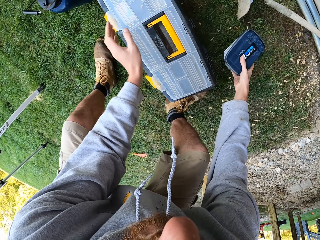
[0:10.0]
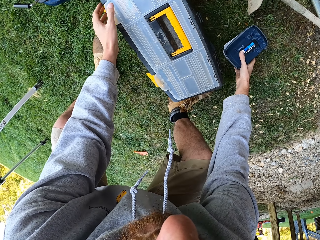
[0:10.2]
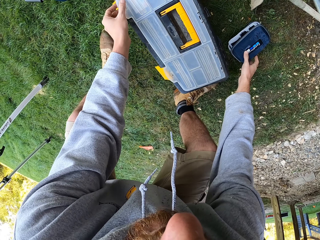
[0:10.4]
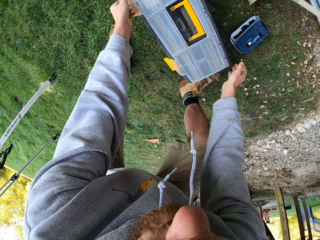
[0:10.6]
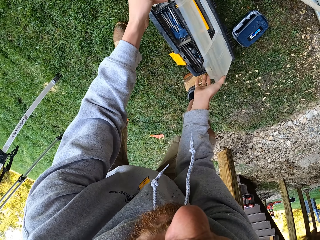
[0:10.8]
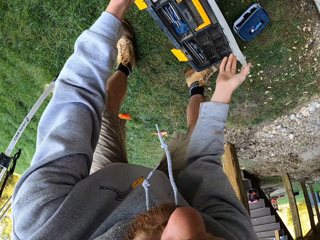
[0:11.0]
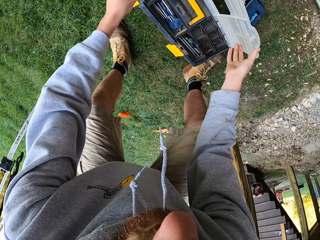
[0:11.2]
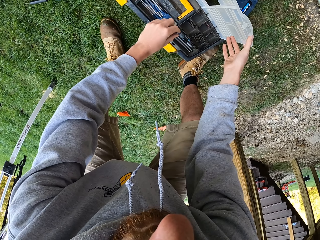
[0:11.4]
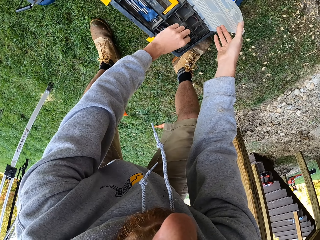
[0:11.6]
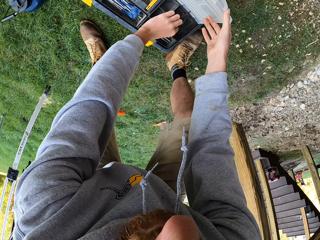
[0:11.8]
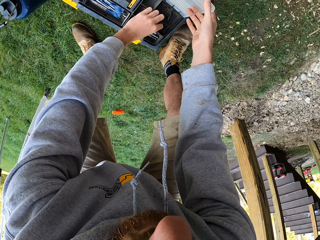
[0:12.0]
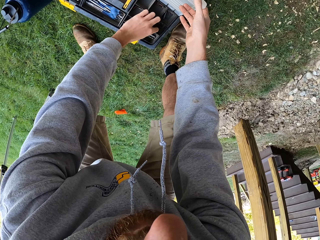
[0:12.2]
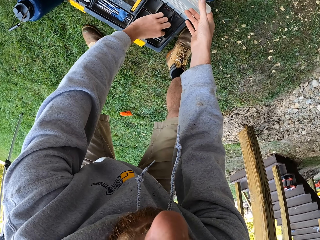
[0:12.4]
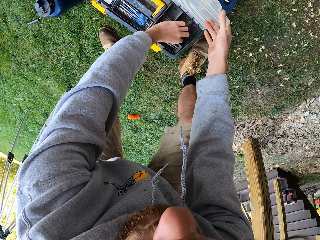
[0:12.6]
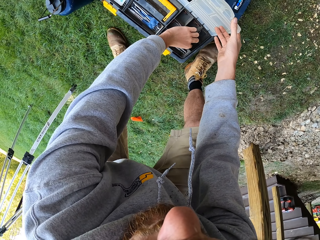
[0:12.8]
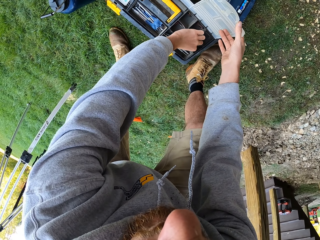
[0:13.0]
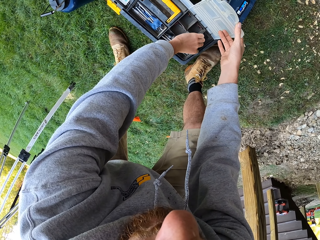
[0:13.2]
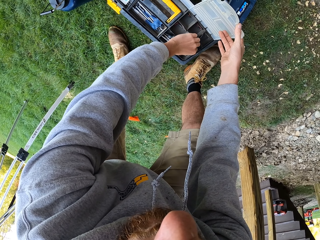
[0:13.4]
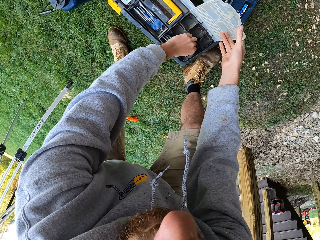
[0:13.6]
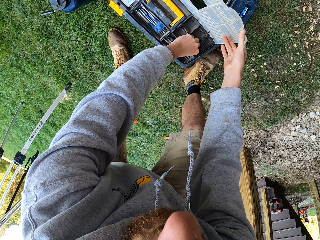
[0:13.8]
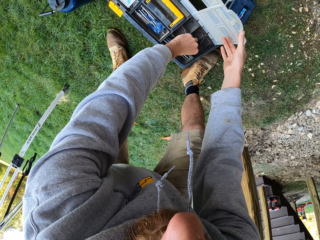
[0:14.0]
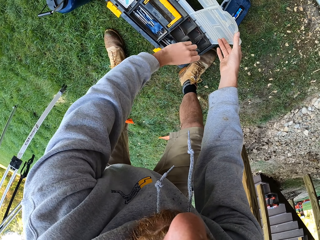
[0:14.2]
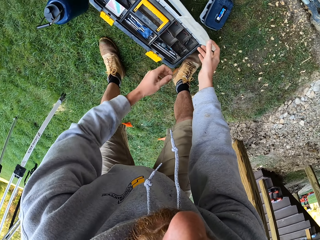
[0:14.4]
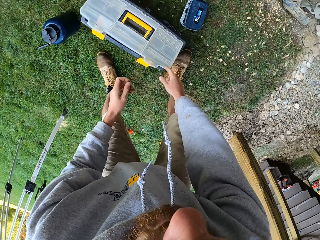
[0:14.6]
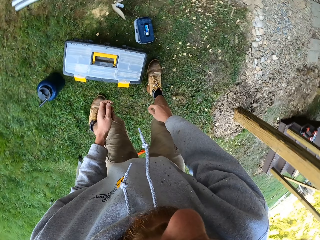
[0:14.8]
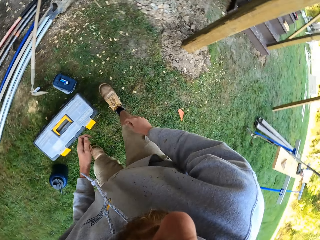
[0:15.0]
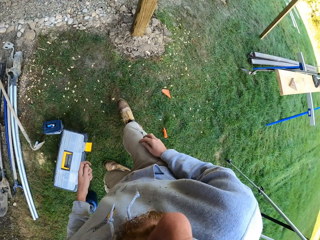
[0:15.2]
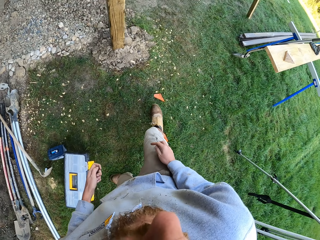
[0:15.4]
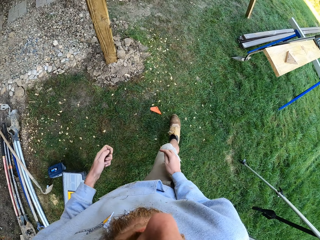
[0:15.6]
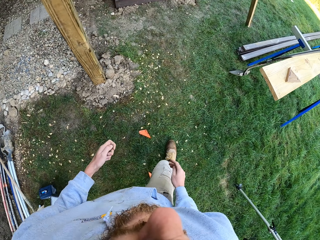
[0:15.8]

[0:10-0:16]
The camera wearer opens the tool box. They pick a drill bit and close the tool box.

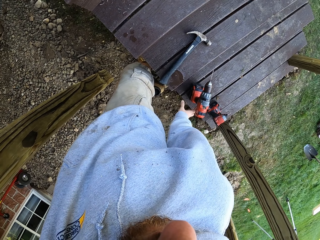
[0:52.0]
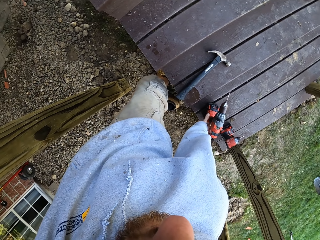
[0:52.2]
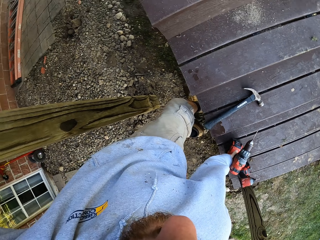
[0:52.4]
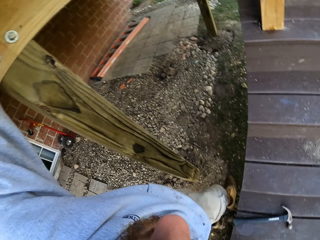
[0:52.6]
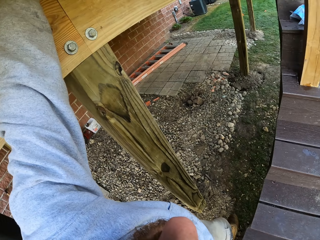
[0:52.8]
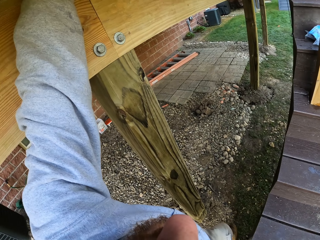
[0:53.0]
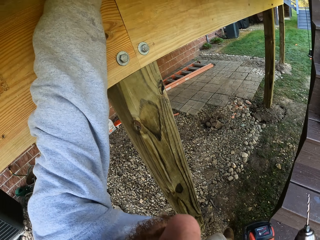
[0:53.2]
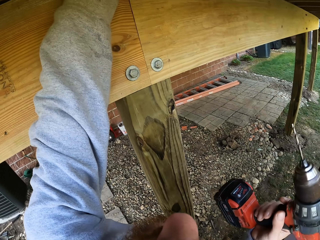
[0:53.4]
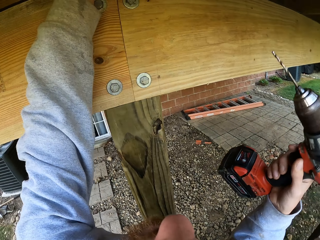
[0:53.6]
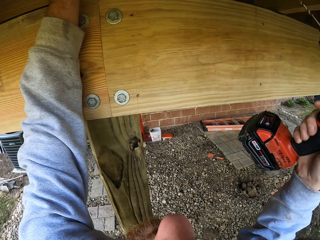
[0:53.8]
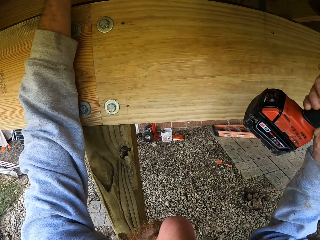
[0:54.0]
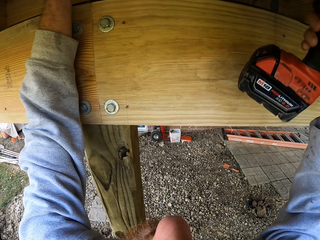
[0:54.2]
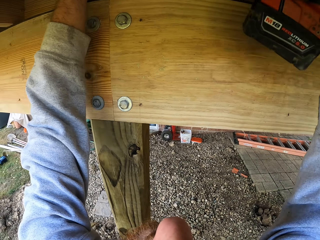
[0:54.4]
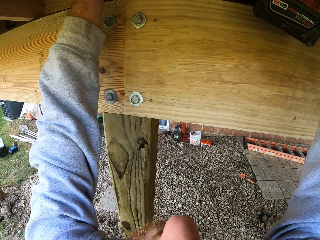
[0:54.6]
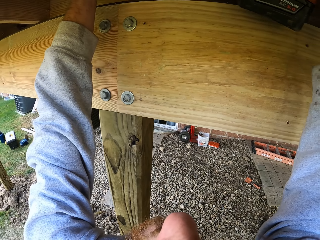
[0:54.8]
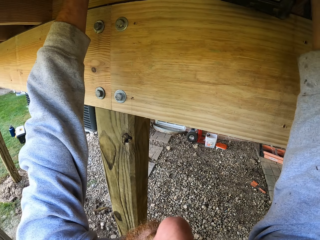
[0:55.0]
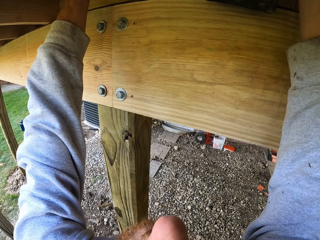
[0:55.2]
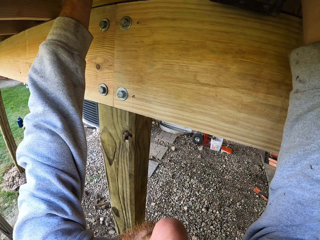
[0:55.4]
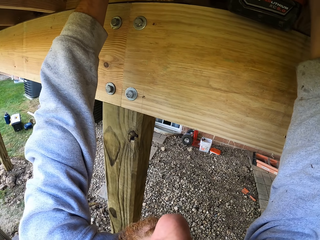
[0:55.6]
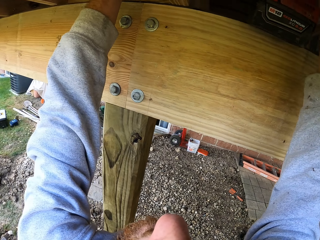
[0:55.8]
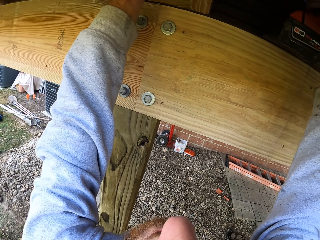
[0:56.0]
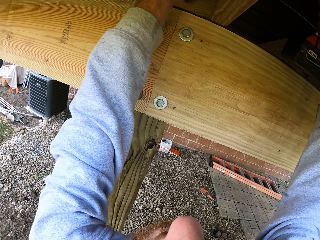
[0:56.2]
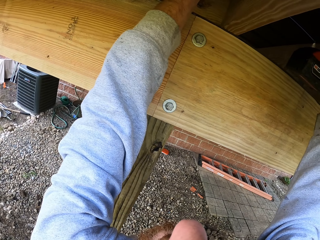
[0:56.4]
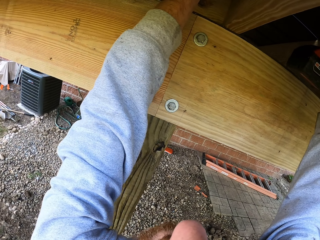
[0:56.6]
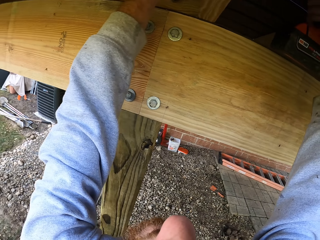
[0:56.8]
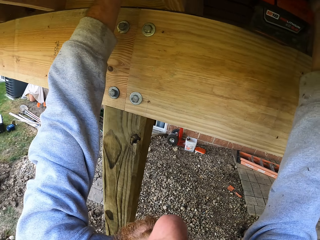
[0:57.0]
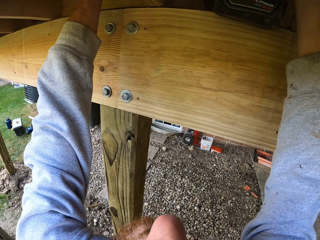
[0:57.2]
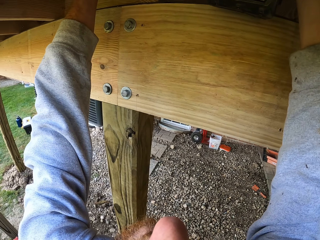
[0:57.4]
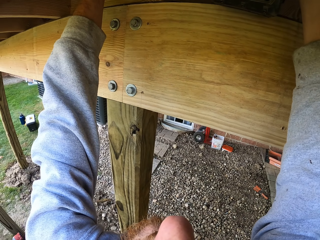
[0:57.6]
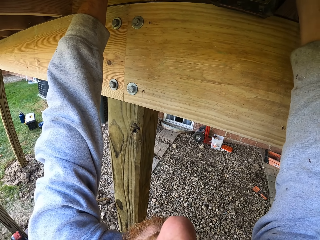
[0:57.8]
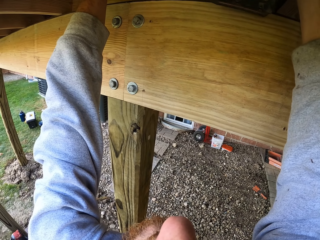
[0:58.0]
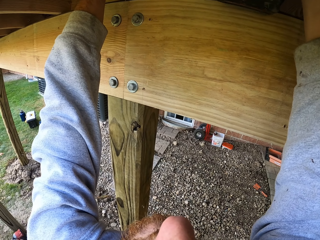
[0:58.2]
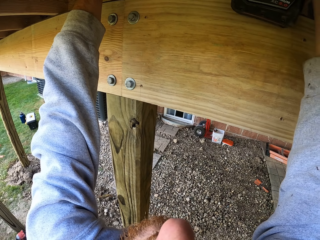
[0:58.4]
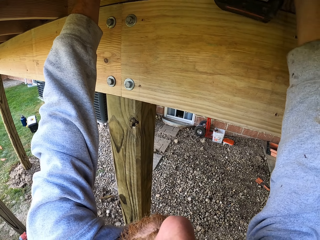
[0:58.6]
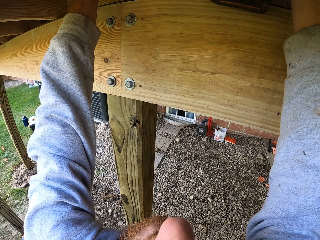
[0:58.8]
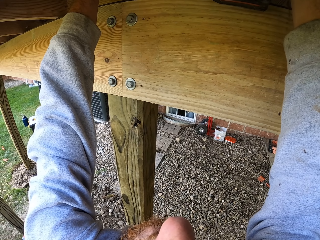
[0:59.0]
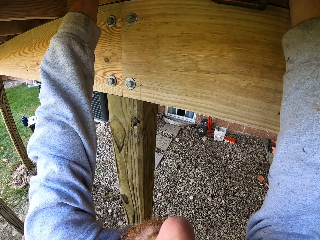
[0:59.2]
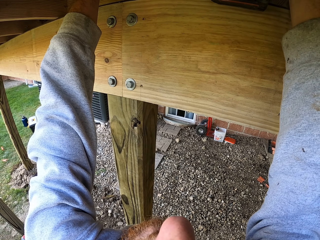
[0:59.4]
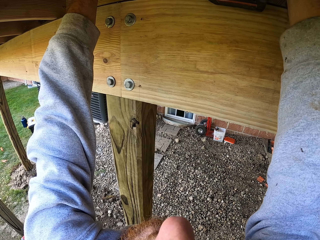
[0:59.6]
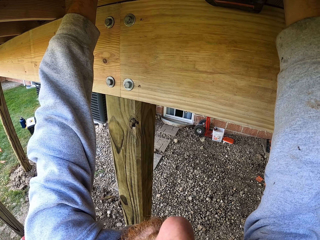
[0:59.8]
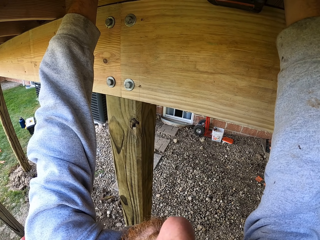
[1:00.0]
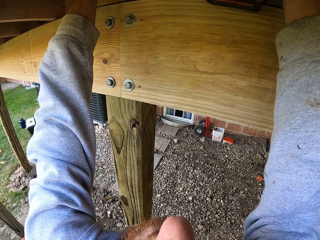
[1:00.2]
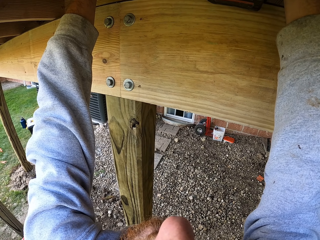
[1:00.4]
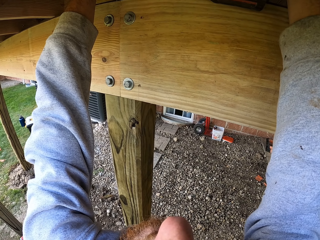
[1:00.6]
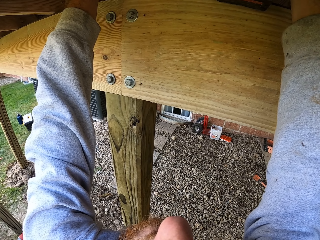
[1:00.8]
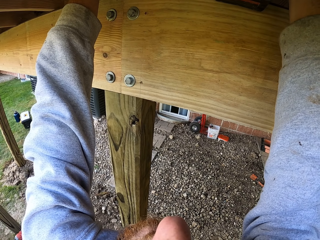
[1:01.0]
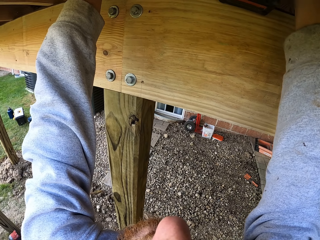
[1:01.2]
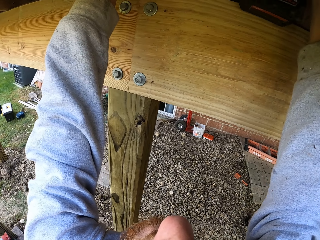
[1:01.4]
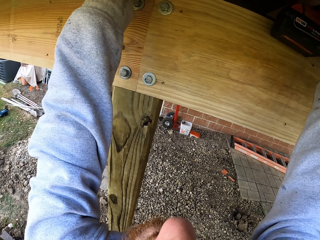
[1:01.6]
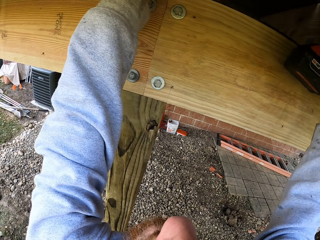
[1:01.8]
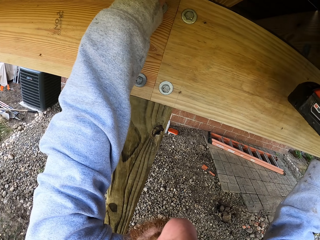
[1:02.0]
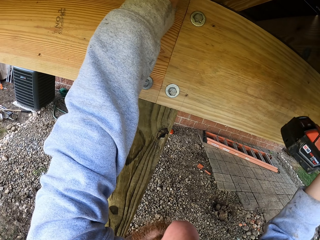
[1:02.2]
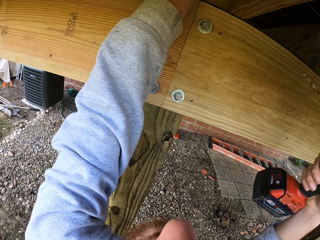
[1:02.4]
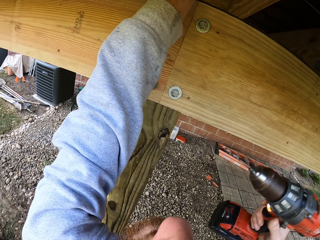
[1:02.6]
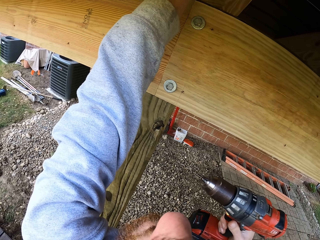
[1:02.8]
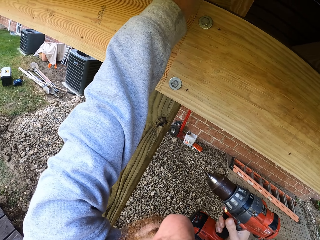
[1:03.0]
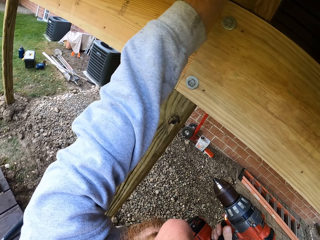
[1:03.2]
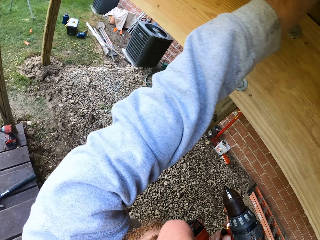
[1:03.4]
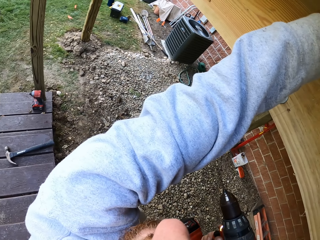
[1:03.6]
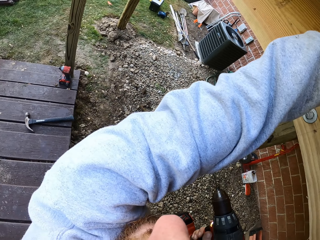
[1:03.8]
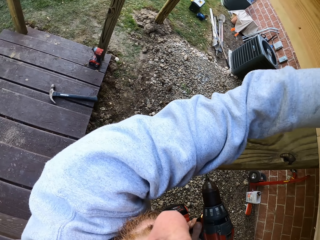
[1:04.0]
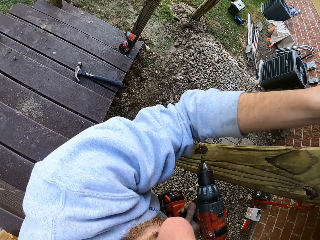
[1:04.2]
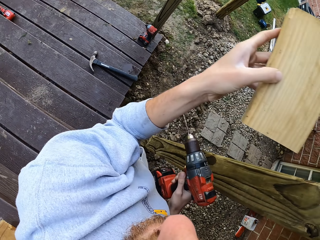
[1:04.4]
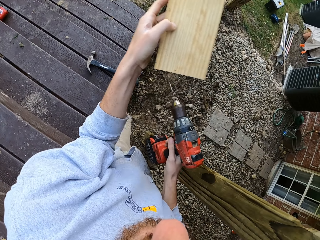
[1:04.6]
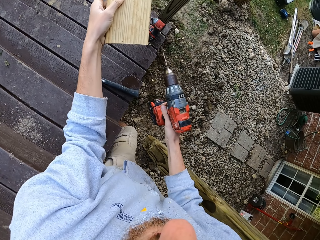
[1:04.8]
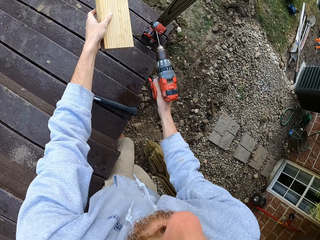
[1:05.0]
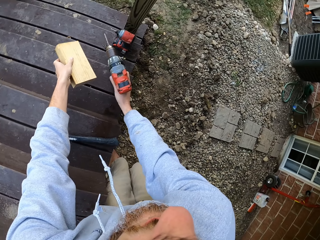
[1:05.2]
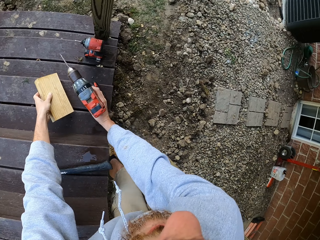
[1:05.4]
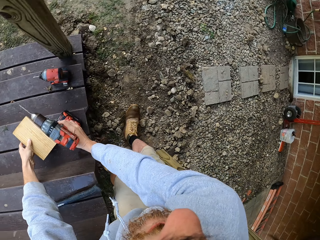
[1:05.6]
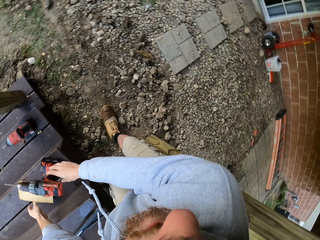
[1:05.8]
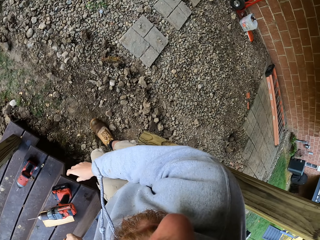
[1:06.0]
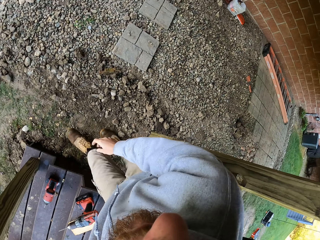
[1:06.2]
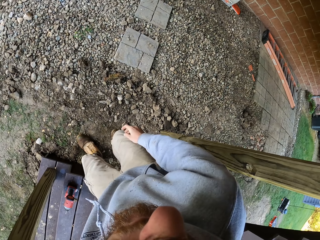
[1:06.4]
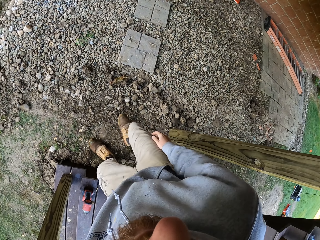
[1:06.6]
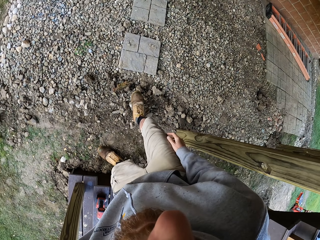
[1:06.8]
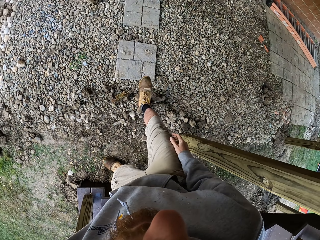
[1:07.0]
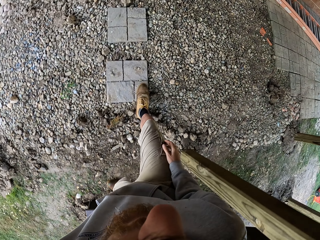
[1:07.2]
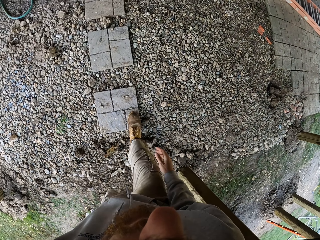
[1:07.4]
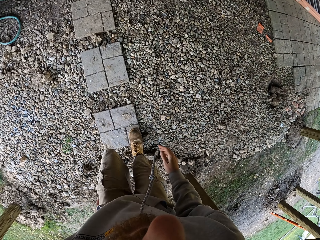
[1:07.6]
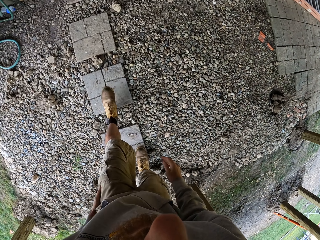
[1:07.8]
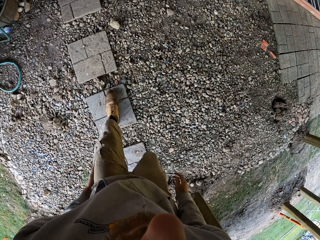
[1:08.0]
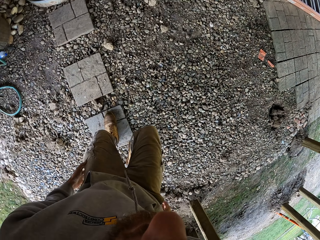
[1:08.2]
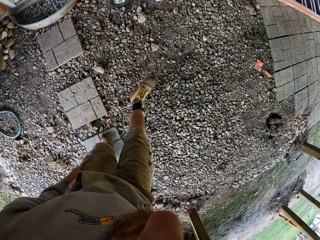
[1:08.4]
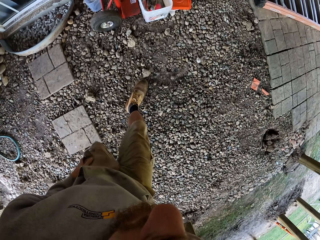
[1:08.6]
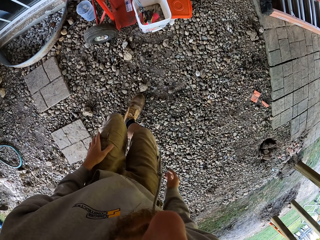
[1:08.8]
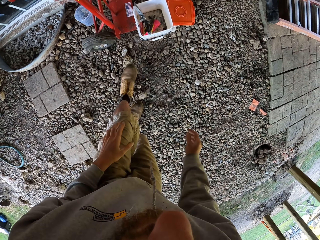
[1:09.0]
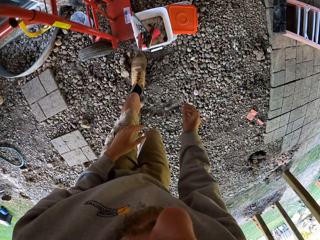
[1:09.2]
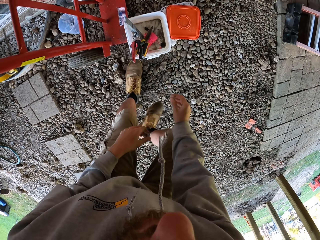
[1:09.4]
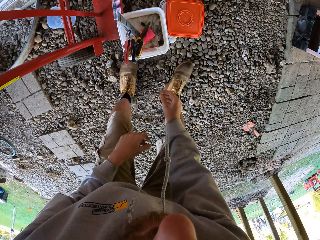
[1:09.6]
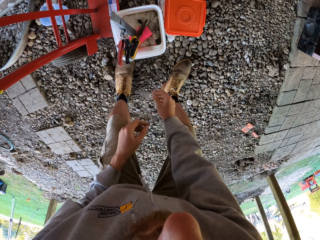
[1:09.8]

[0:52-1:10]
The camera wearer puts down a hammer. They pick the drill from the staircase. They drill the timber. They drill wood. They put the drill on the staircase. They put a piece of timber on the staircase. They walk to the store.
